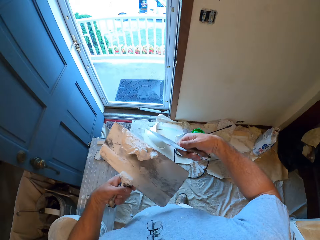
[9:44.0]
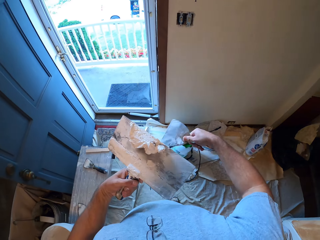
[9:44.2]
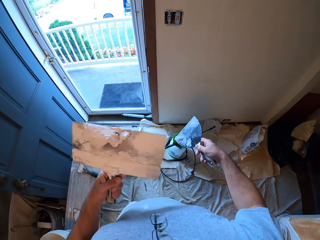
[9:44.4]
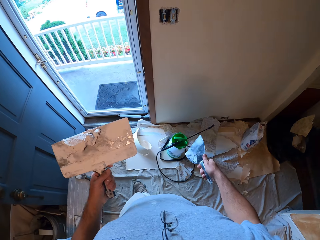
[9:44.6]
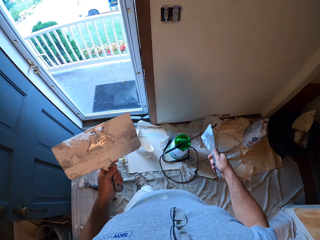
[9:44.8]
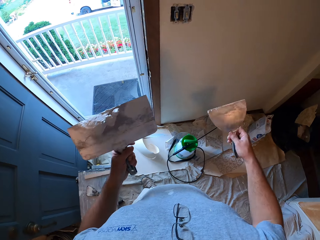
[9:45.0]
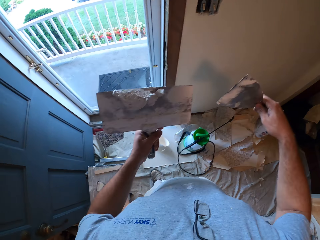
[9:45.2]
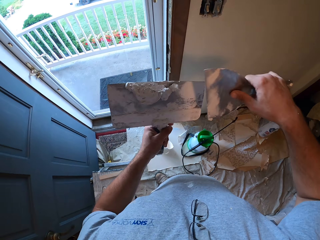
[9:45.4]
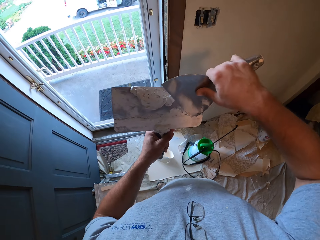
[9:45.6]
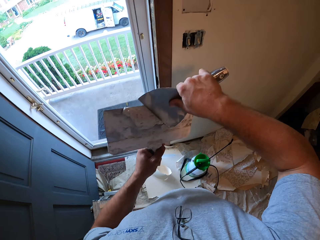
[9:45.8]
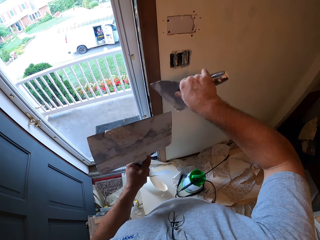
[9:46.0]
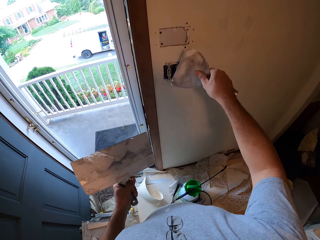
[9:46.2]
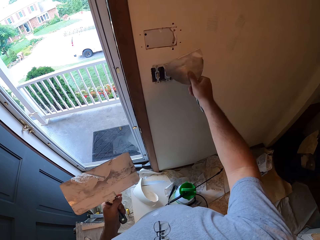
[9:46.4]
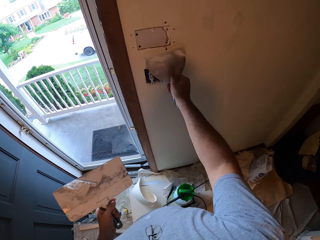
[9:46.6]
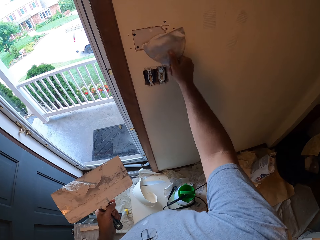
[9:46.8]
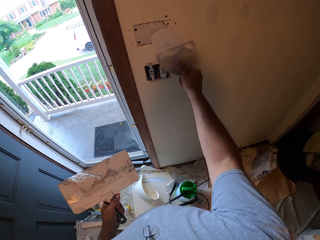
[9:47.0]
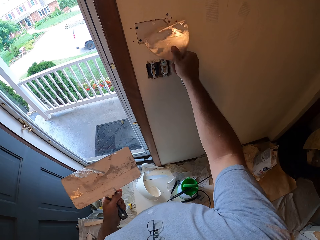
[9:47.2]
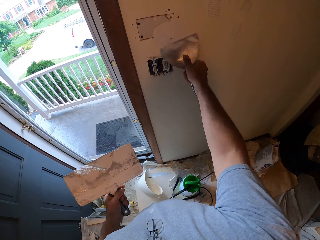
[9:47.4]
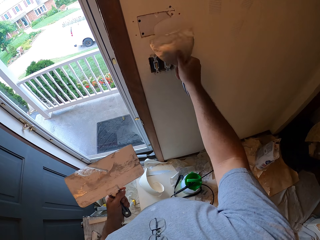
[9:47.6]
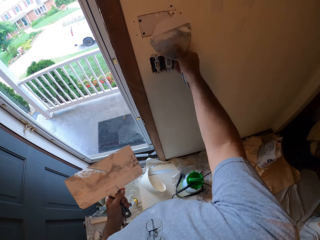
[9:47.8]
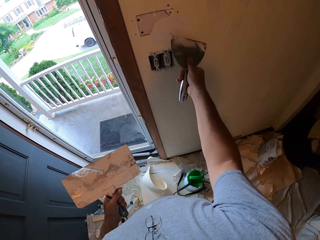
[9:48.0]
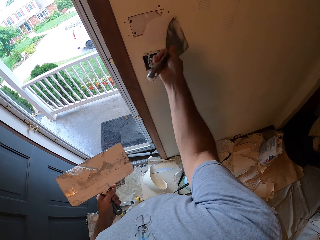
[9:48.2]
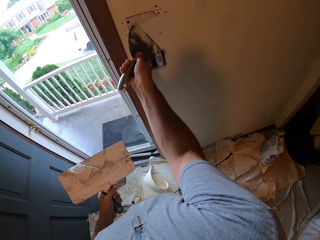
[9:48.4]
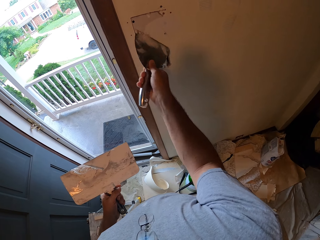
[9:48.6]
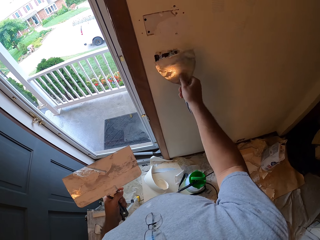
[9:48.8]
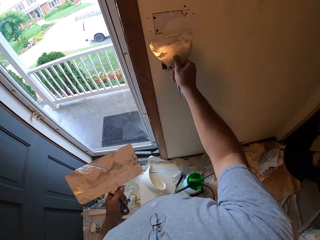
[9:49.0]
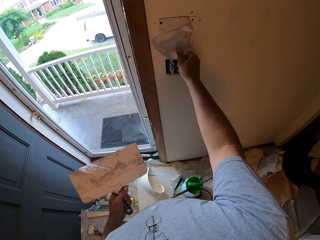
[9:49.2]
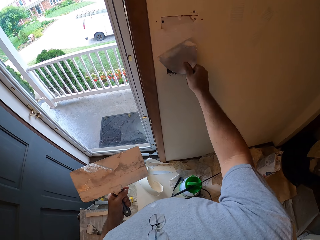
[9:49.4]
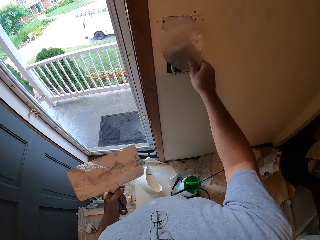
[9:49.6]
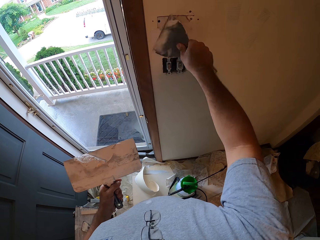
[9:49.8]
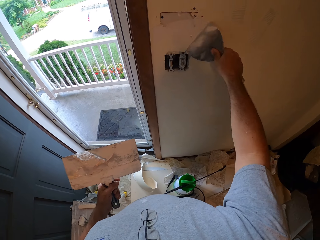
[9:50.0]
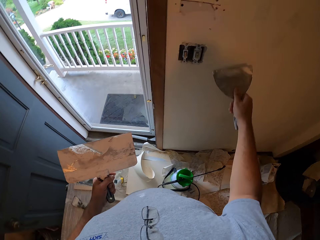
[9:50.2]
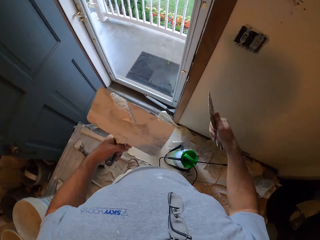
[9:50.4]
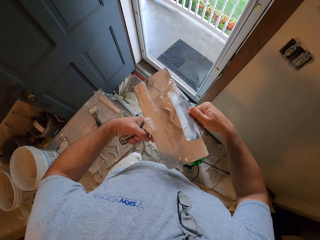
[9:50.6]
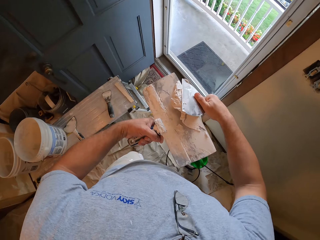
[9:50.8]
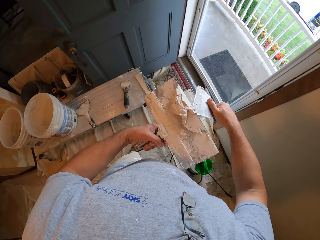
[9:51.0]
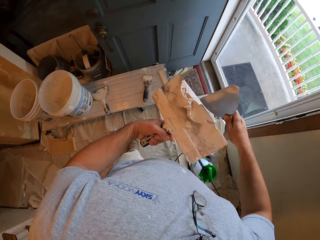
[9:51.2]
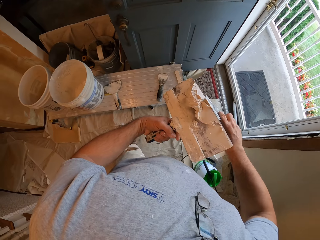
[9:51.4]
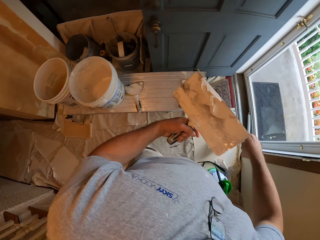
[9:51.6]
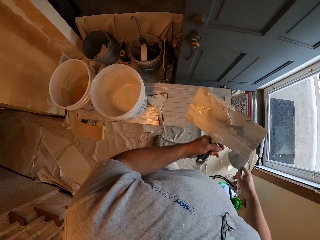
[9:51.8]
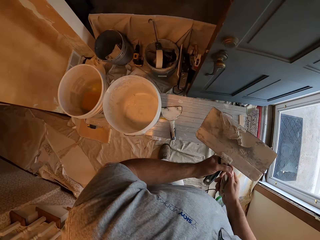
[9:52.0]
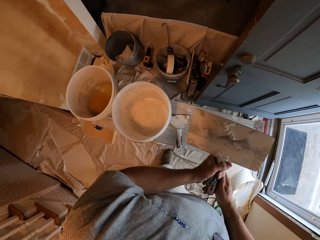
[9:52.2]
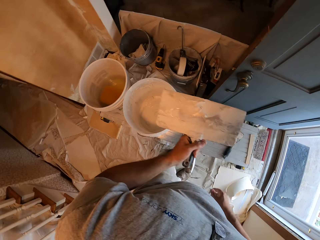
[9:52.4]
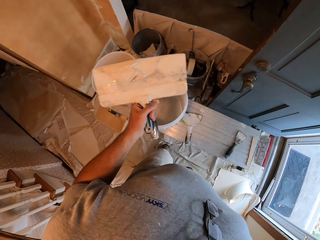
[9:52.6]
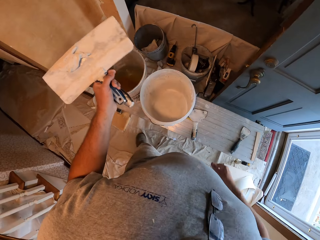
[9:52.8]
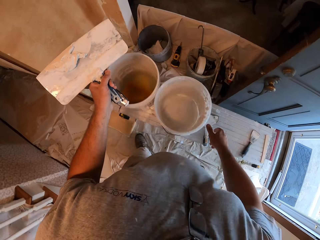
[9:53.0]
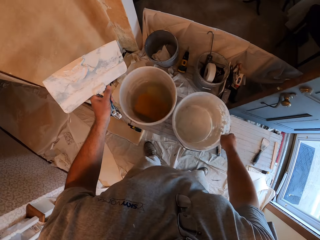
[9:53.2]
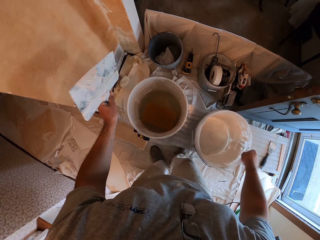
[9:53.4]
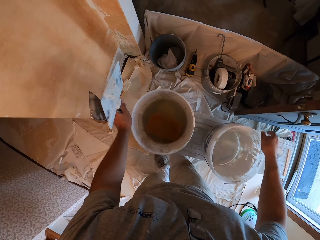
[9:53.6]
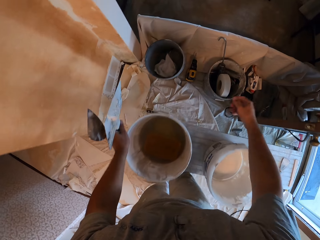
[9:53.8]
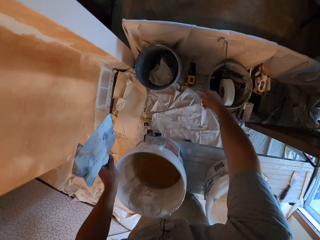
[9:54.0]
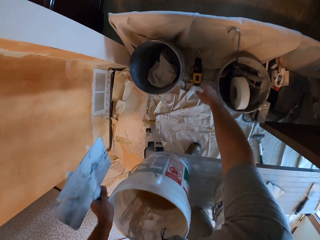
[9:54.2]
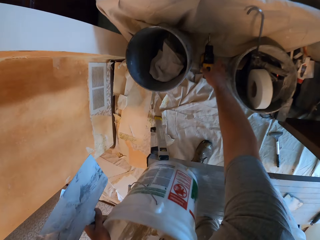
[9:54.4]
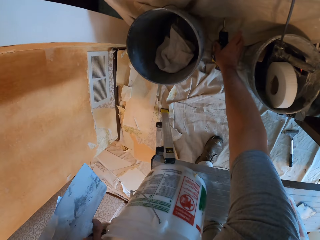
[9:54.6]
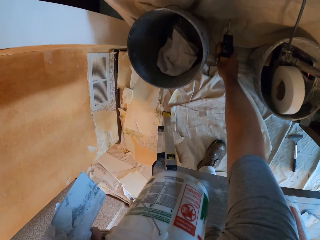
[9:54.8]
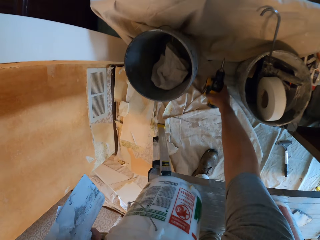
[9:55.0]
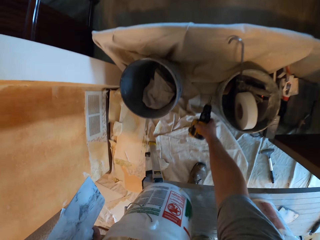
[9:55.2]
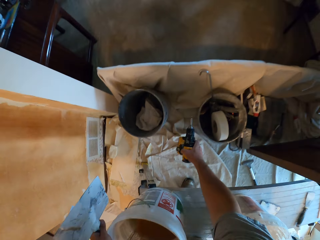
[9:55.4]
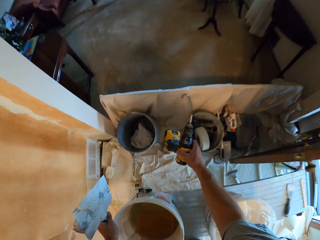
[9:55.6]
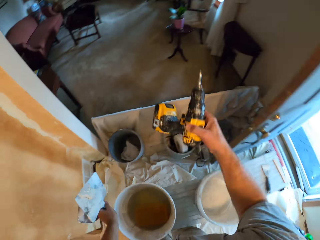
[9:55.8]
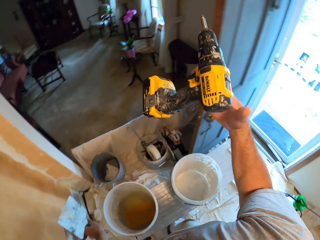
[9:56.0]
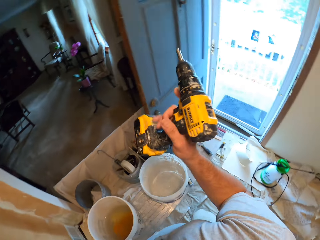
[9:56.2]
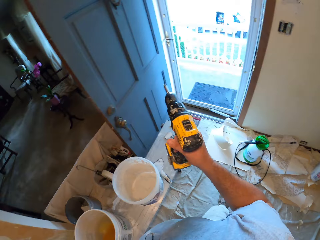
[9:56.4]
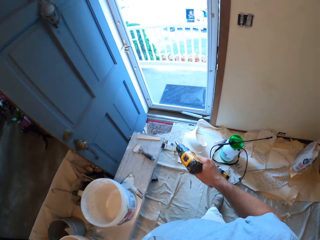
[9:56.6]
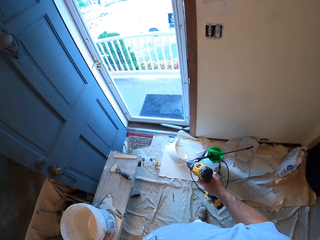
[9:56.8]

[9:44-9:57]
The camera wearer scoops some quick setting plaster from the big scraper with the small scraper. He applies the quick setting plaster on the wall using the small scraper. He scrapes off the plaster from the small scraper in his right hand with the big scraper in his left hand. He moves the white bucket on the right side of the work bench with his right hand. He picks up a hand drill from the ground.

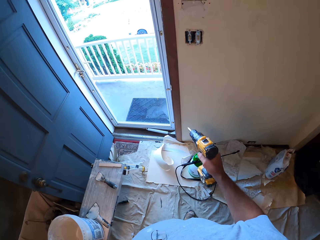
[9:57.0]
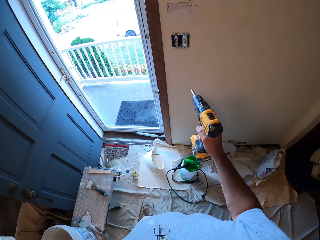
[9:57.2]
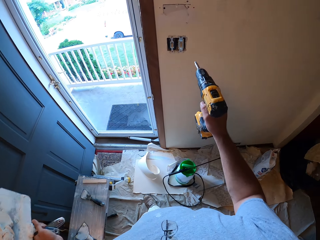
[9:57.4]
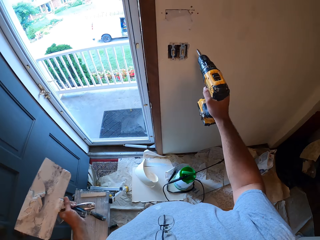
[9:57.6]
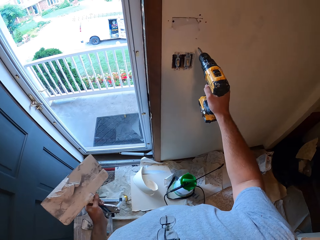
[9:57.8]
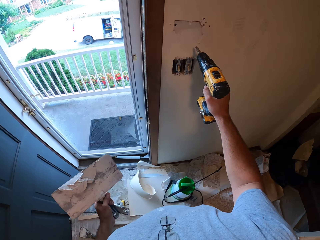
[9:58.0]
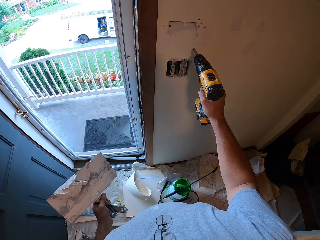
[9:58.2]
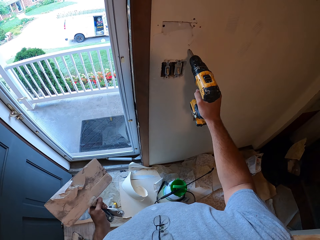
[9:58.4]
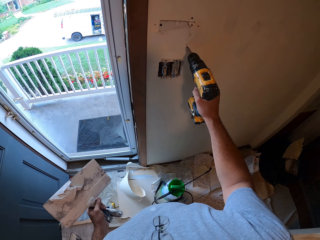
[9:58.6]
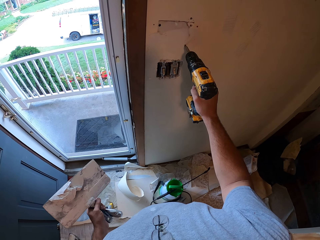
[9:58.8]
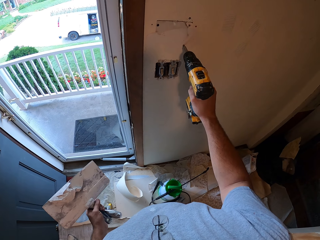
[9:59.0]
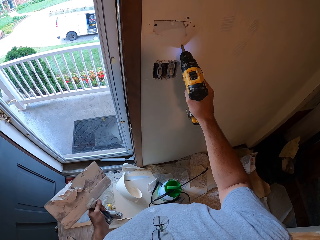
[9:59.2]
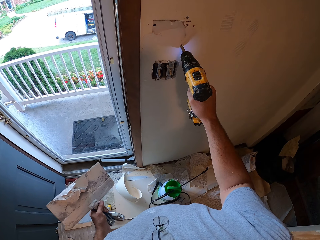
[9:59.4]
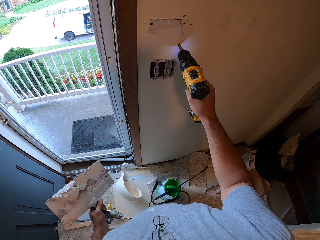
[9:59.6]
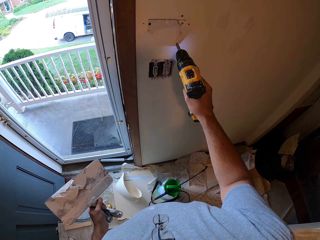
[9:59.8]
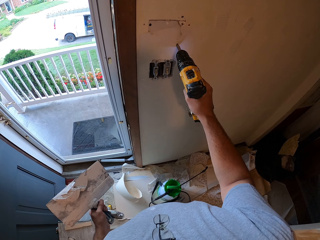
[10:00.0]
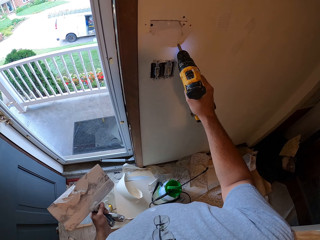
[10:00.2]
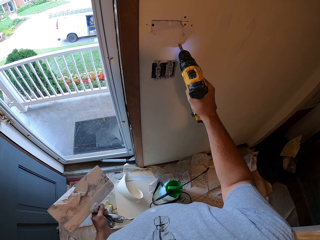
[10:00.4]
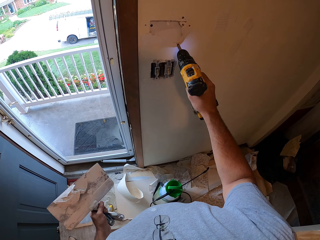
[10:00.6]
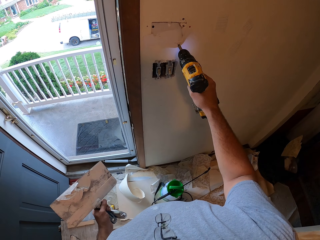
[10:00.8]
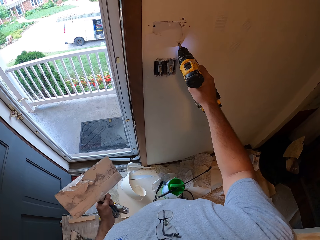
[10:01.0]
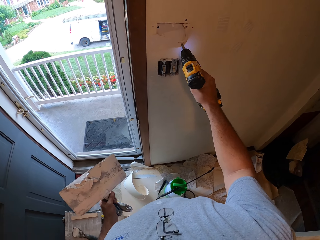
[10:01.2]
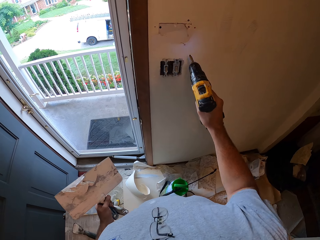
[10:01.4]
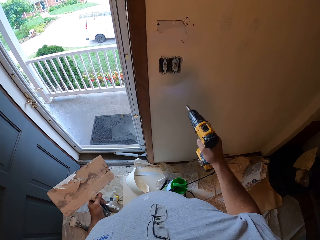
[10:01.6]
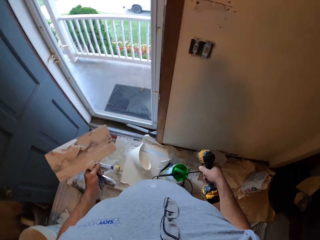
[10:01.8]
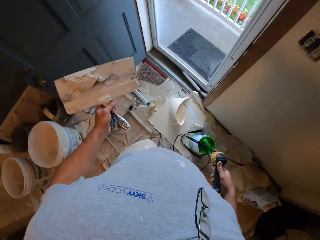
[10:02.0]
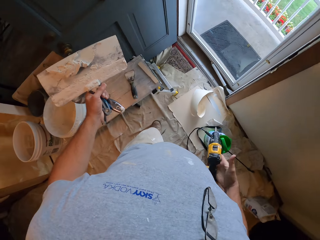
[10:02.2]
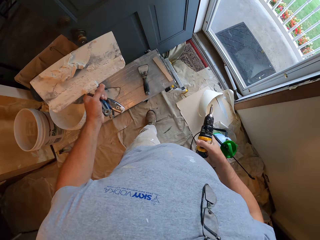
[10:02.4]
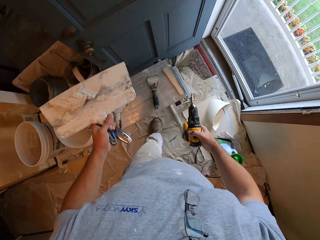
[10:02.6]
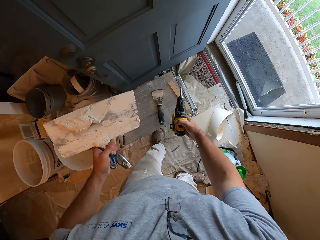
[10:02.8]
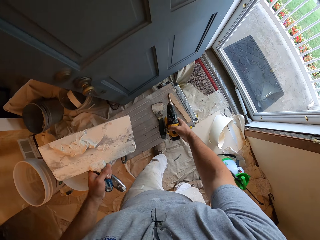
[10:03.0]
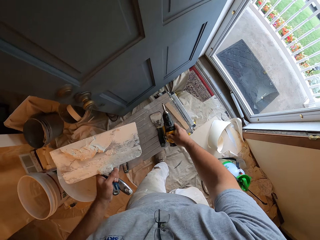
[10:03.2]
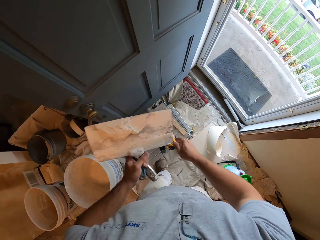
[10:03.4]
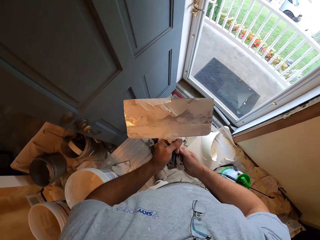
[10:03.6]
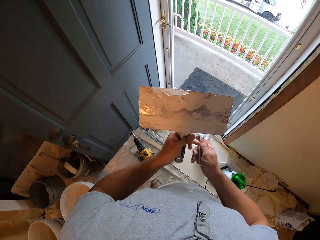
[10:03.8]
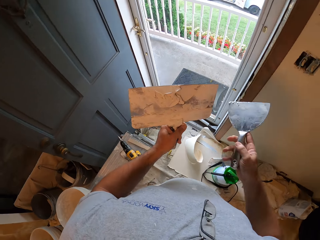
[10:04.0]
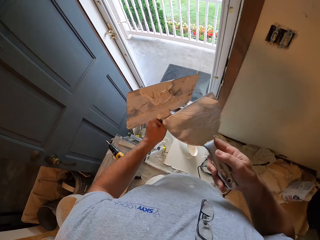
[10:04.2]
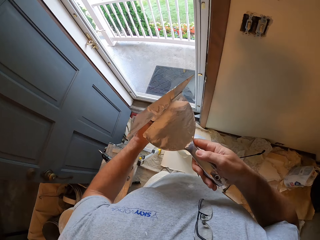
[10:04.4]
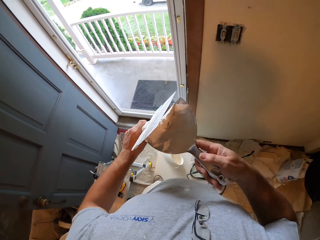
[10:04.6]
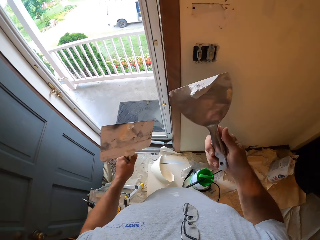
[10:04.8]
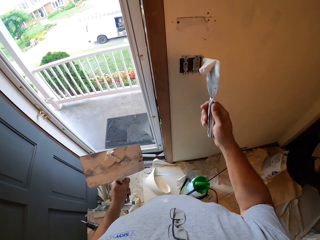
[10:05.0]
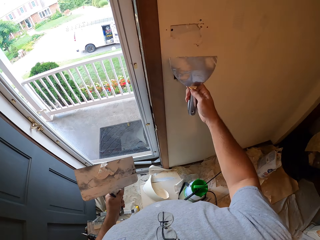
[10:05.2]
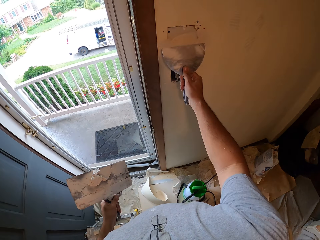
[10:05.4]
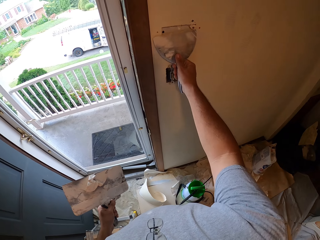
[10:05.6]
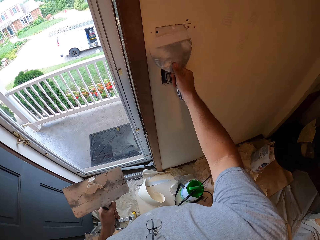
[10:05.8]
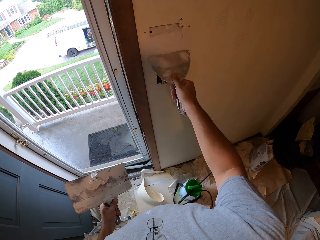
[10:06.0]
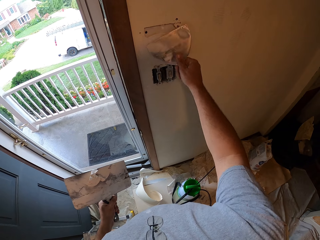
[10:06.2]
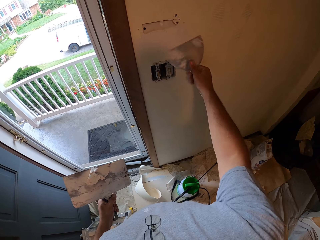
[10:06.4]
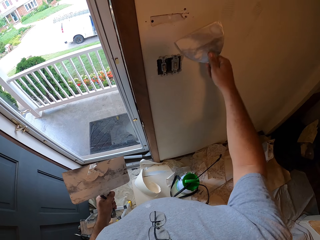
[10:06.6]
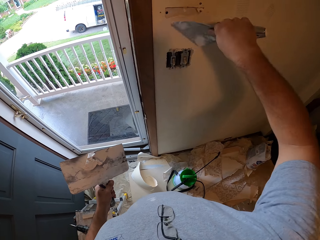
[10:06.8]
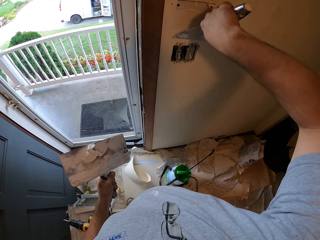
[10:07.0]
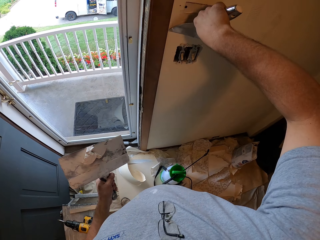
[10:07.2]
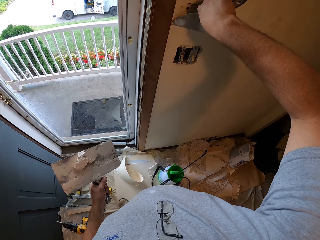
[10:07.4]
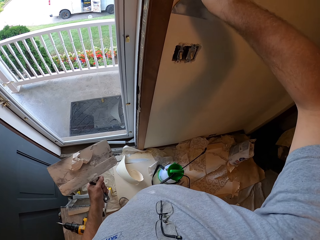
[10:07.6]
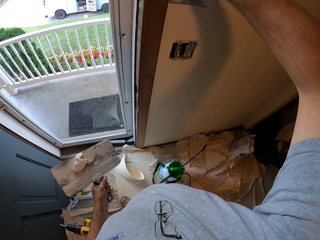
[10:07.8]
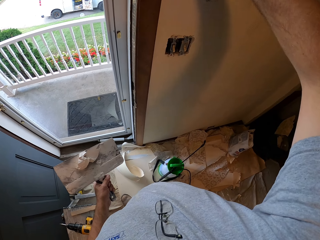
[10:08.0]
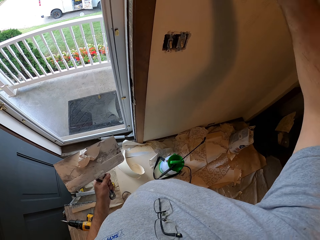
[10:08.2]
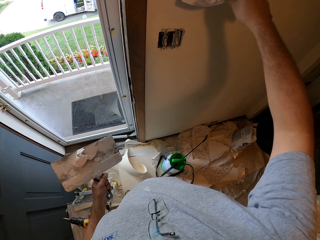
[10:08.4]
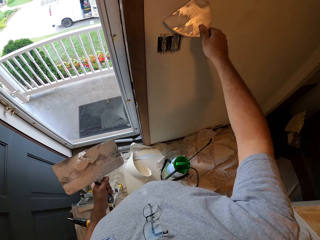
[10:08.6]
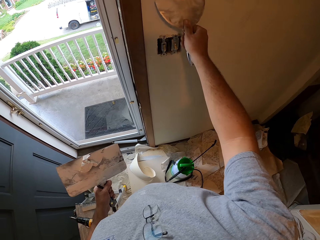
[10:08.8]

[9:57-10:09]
The camera wearer drills the wall with the hand drill. He drops the hand drill on the work bench. He scrapes off the plaster from the big scraper in his left hand with the small scraper in his right hand. He applies the quick setting plaster on the wall using the small scraper.
